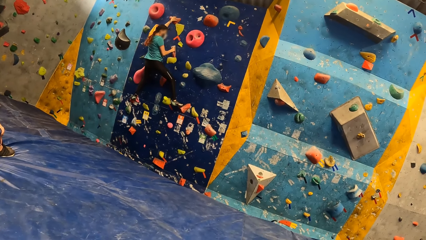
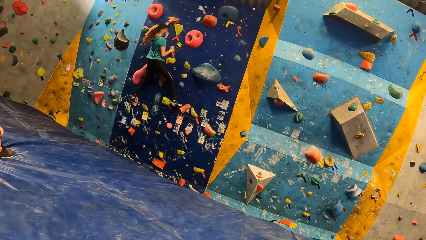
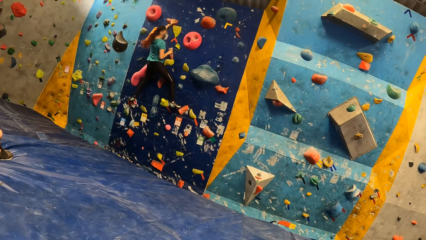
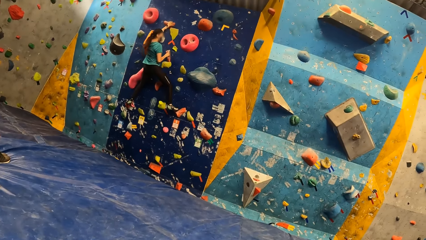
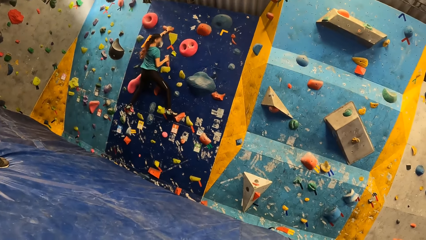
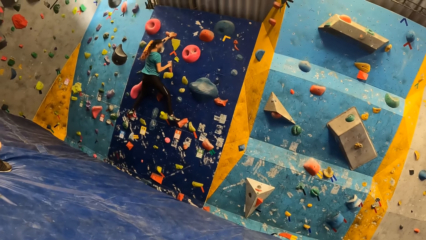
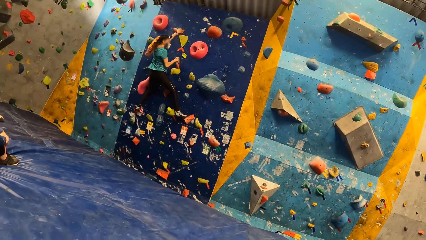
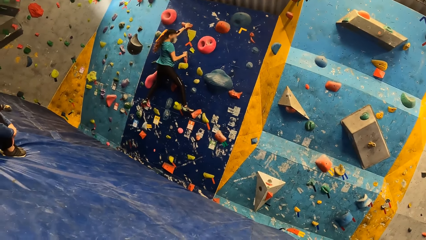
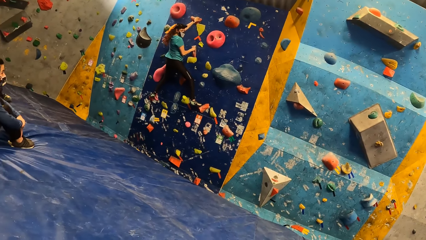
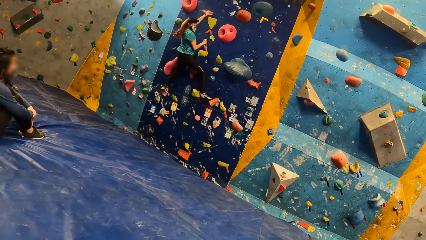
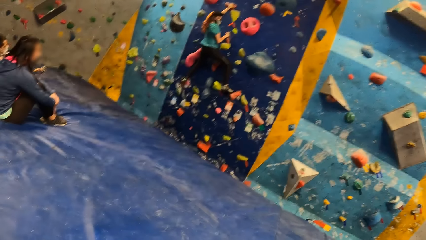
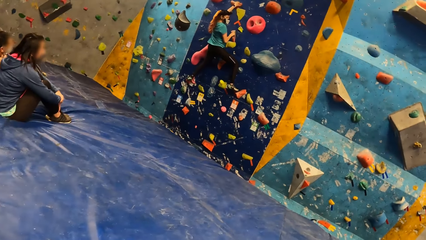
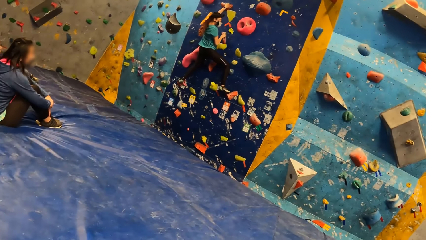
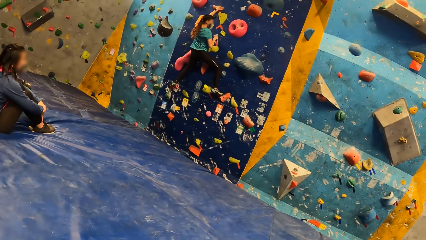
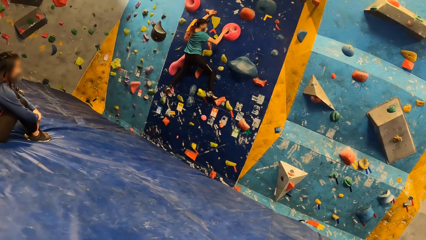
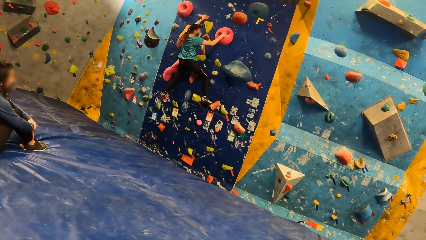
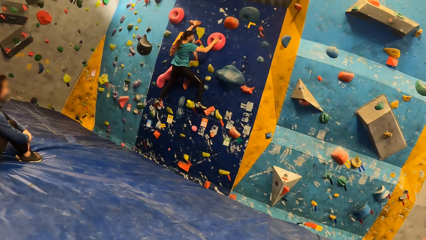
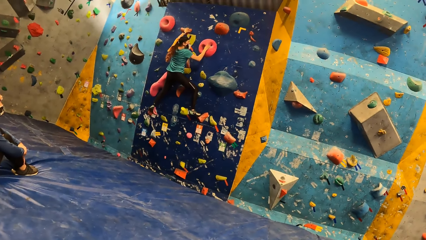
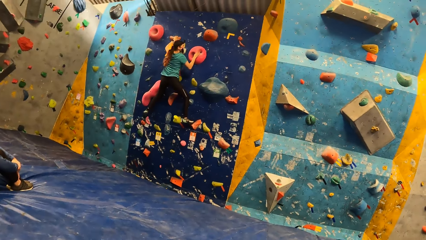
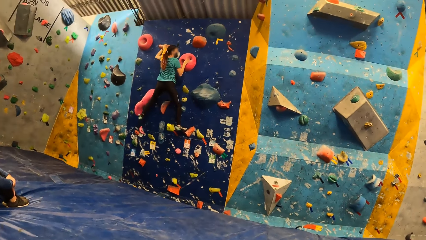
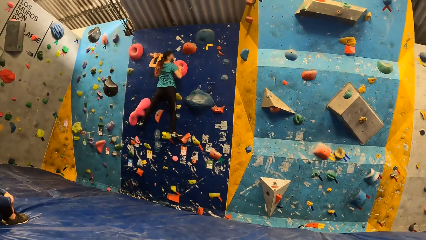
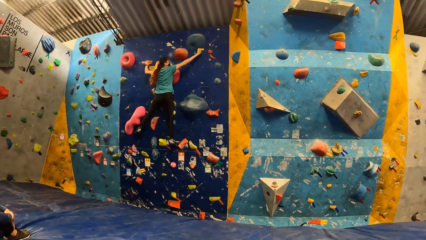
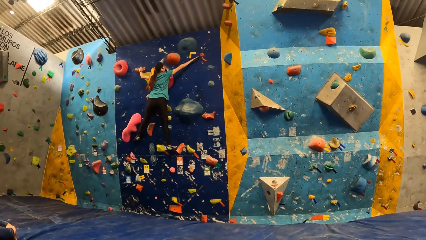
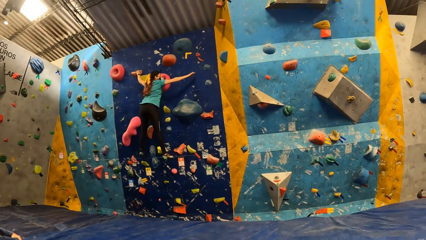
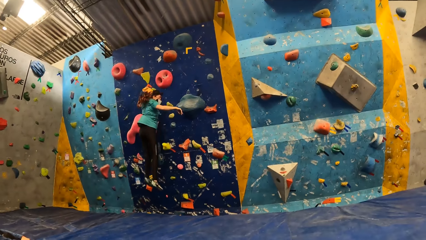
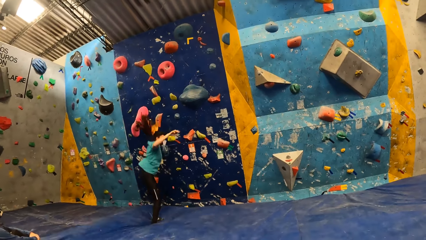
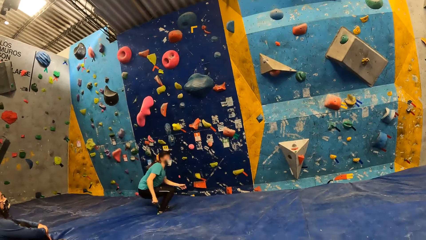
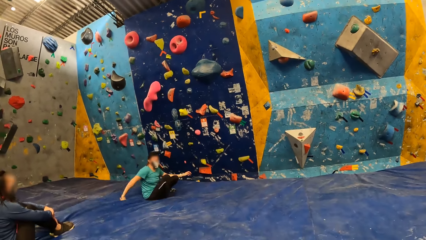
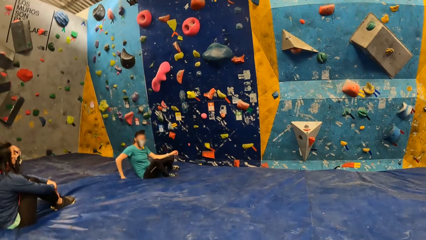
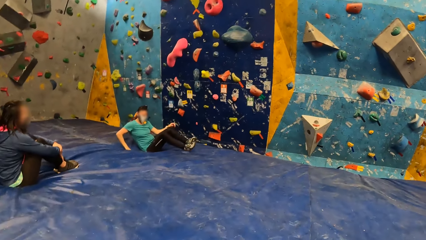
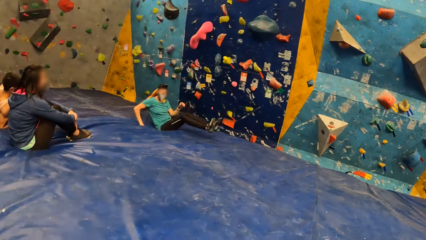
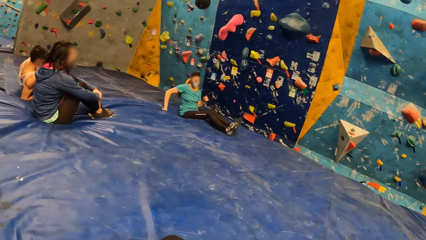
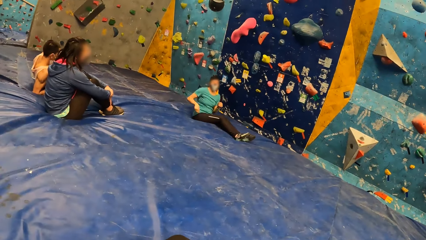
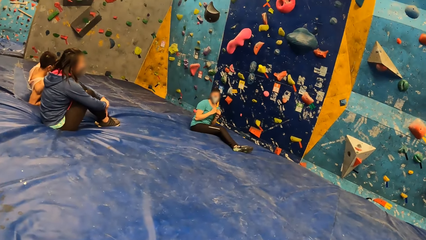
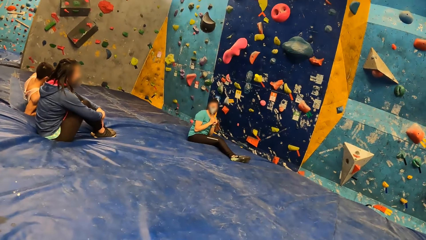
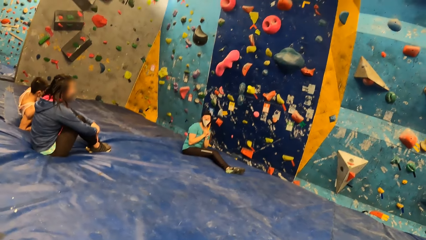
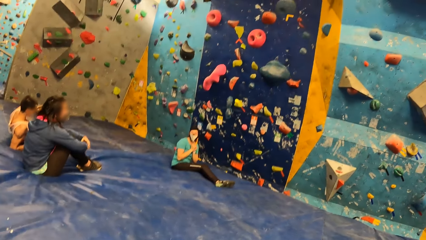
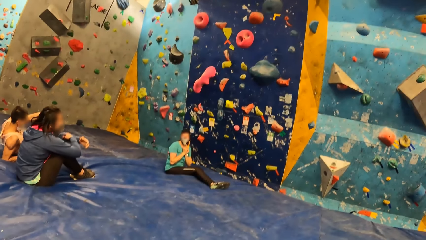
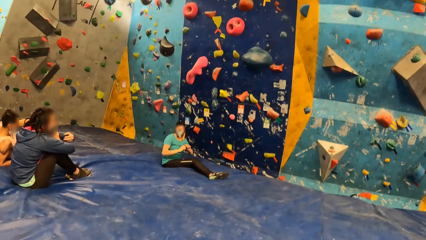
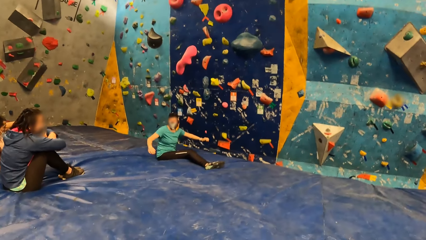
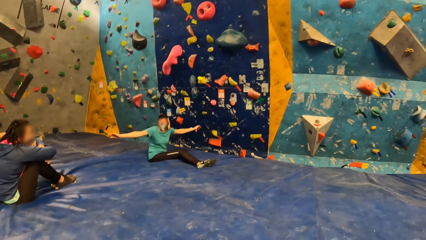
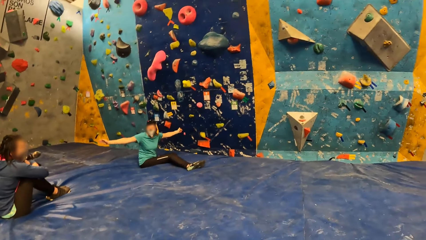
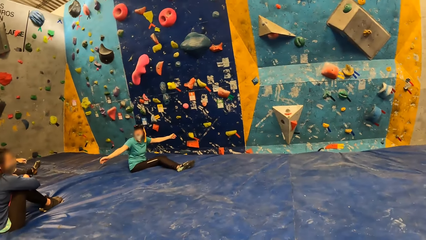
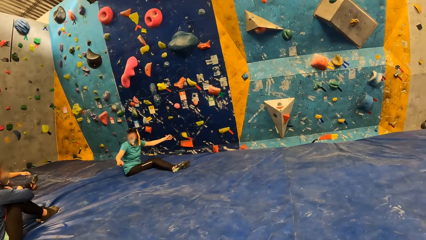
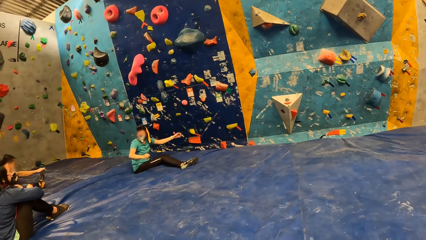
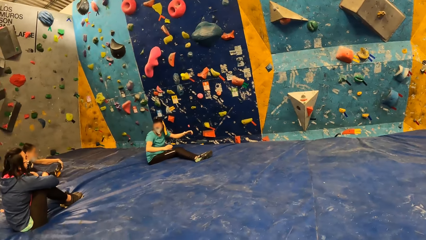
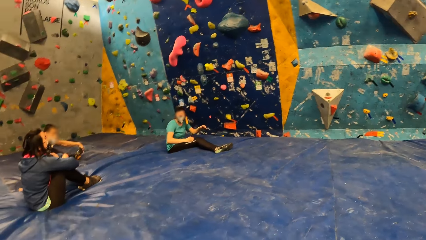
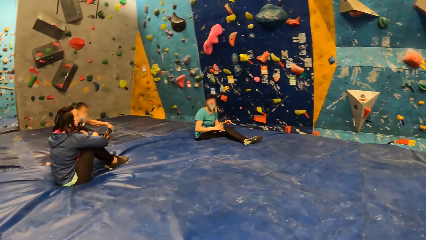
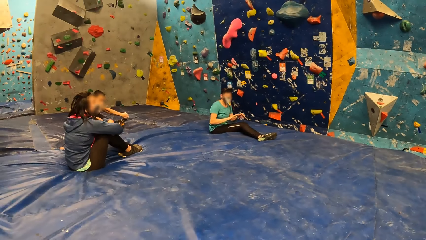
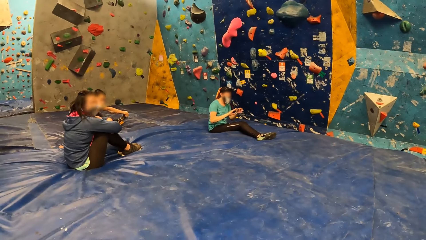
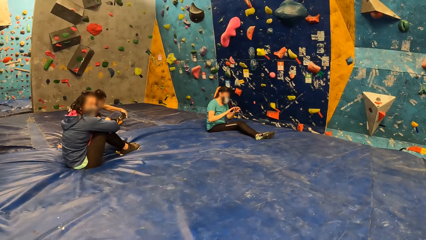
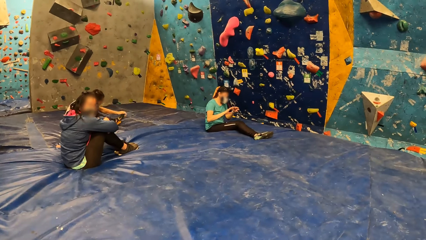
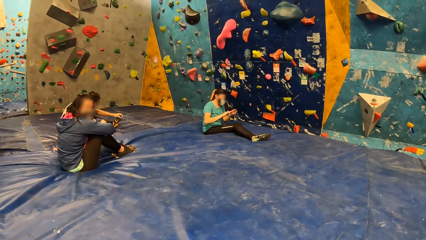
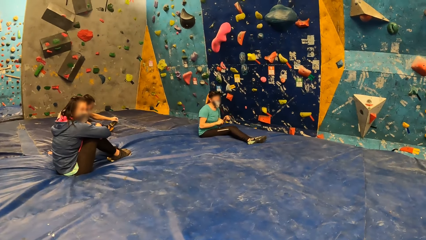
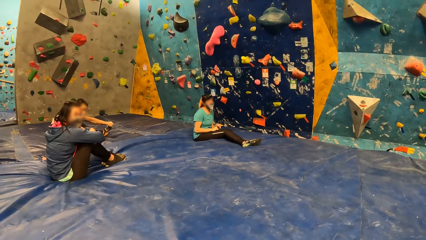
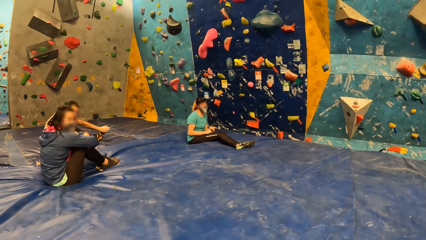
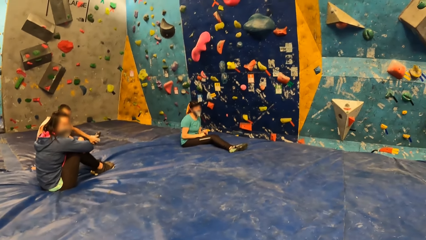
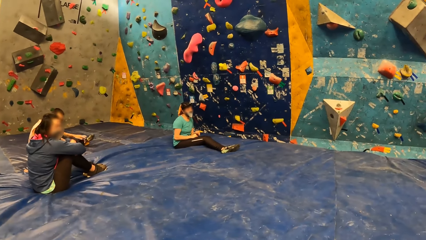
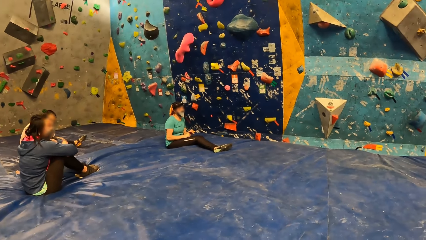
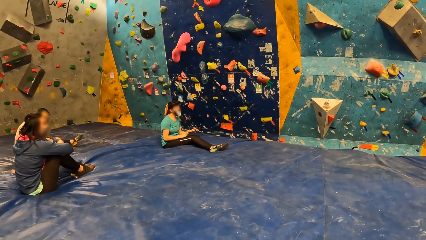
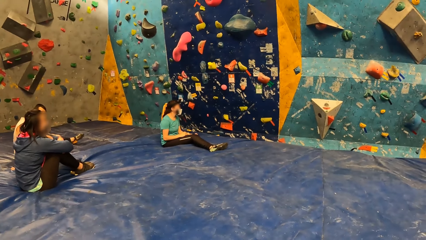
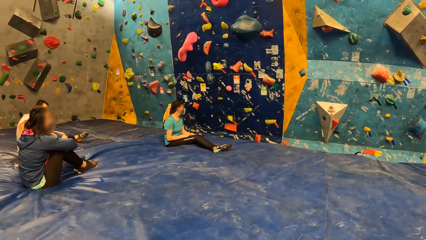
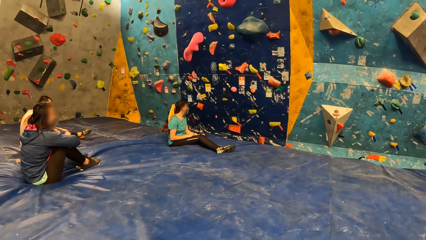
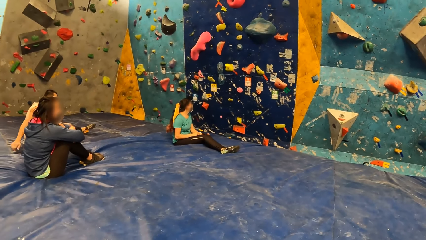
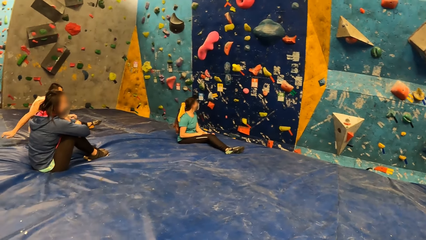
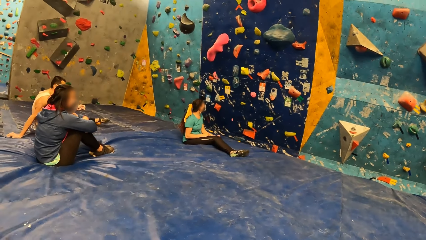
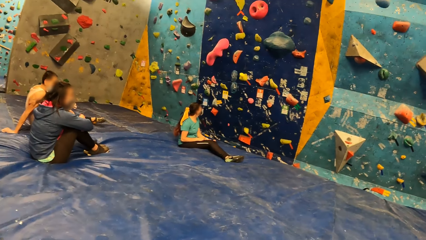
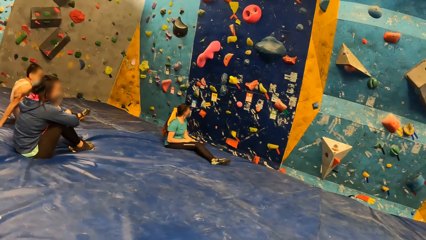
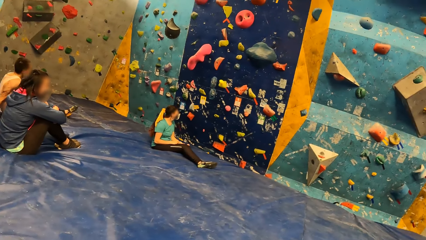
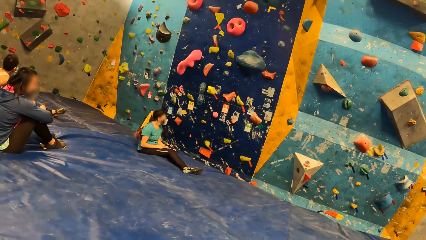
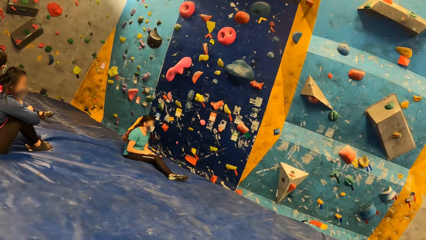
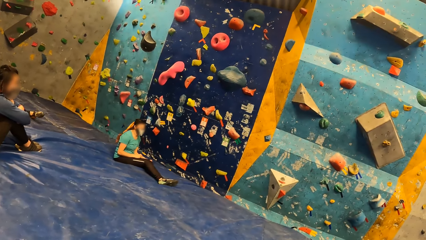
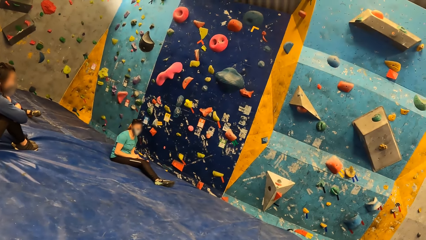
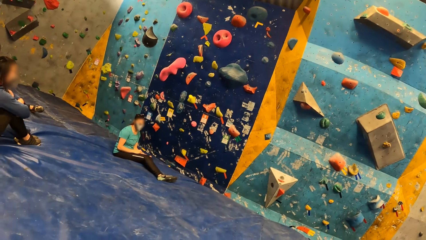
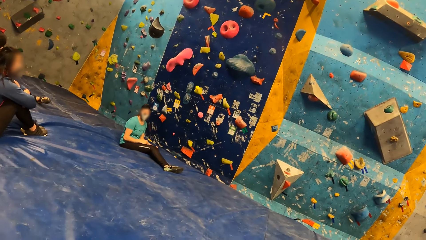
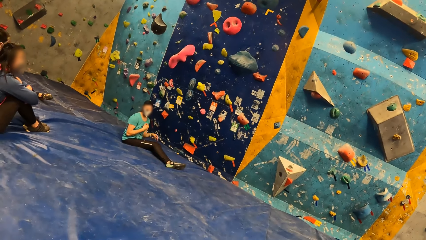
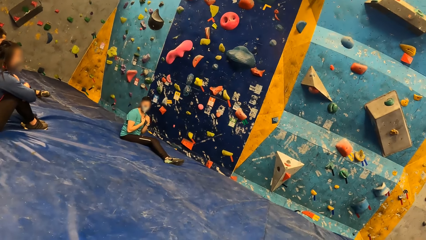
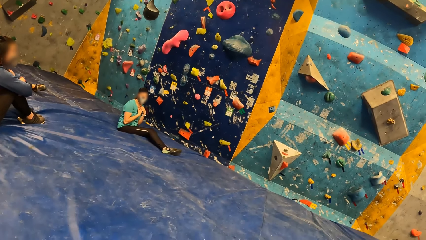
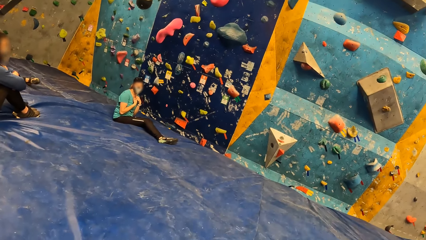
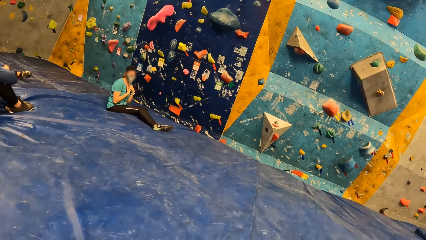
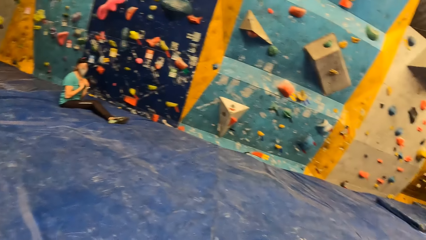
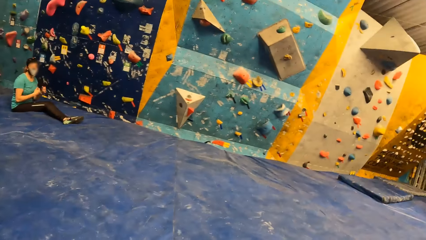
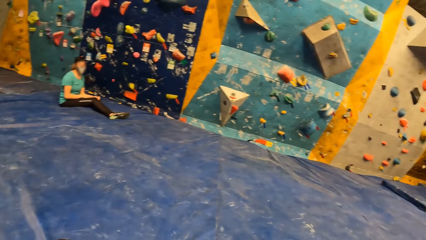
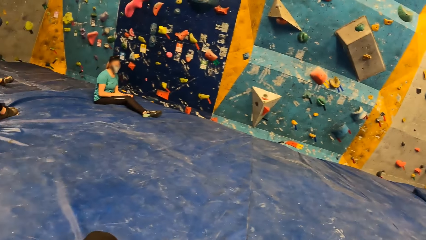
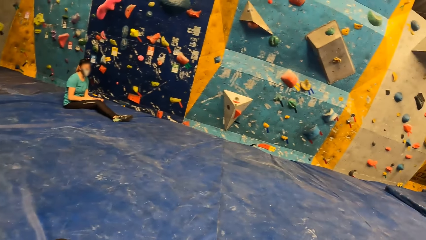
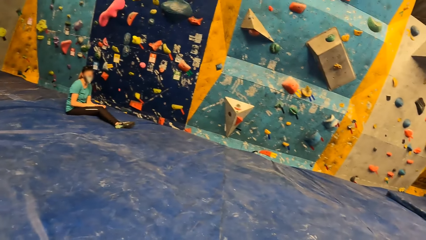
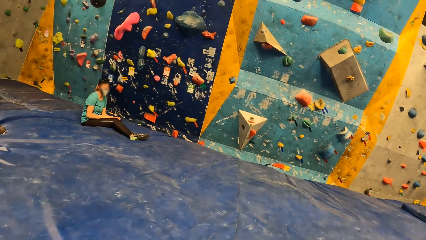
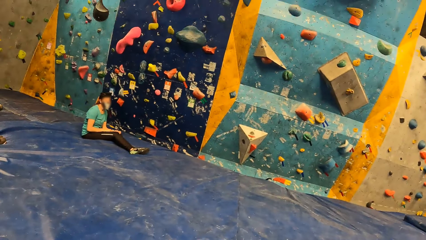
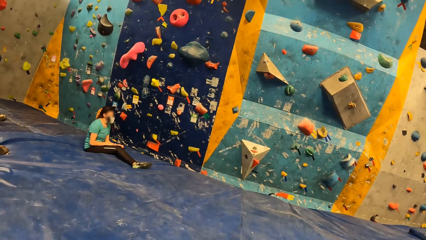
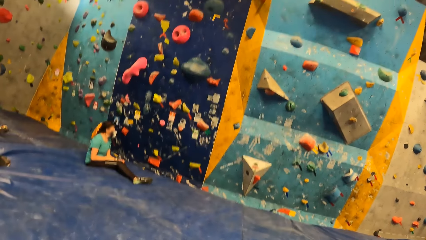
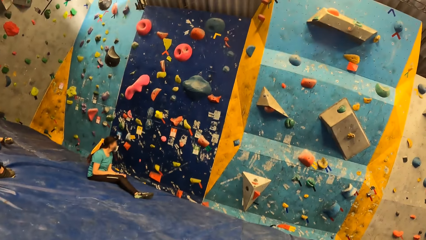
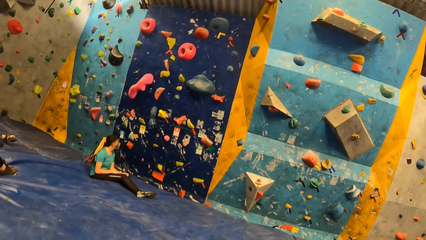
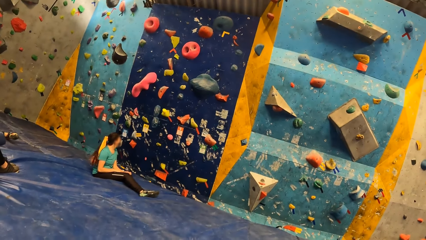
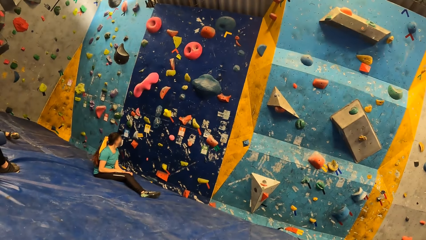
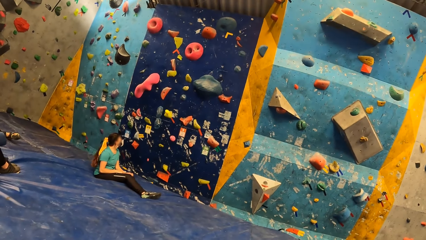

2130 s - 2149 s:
A woman falls on the ground. The woman sits on the ground and stretches her hand.
